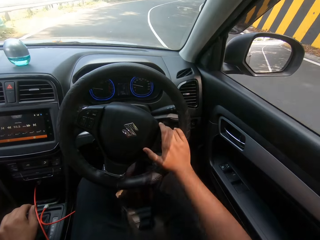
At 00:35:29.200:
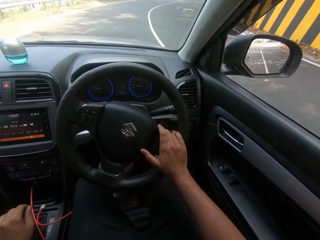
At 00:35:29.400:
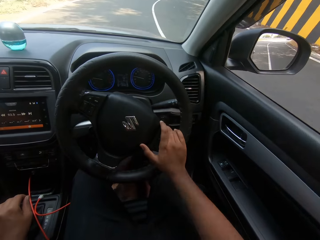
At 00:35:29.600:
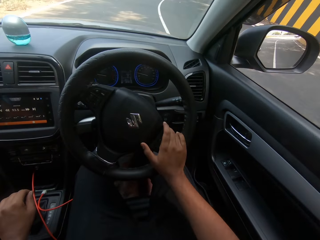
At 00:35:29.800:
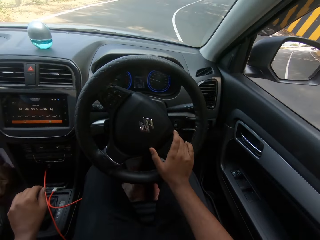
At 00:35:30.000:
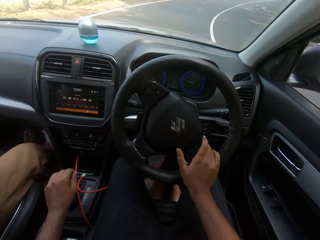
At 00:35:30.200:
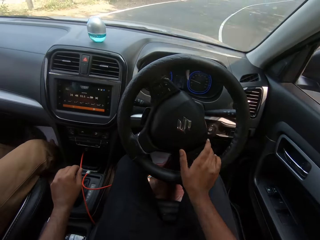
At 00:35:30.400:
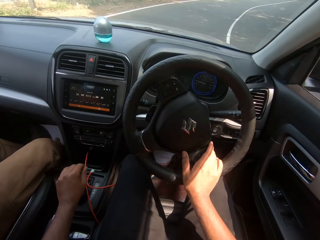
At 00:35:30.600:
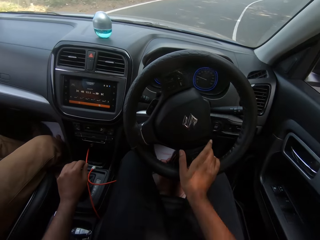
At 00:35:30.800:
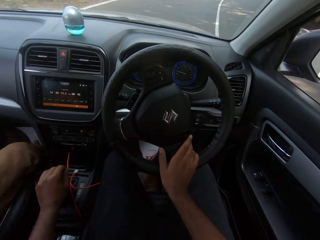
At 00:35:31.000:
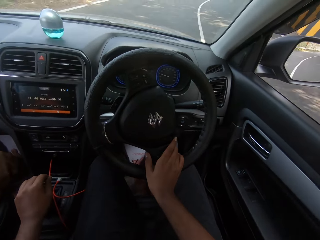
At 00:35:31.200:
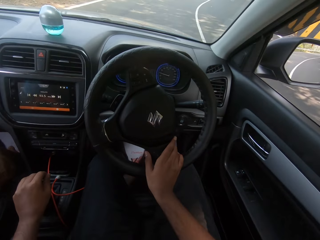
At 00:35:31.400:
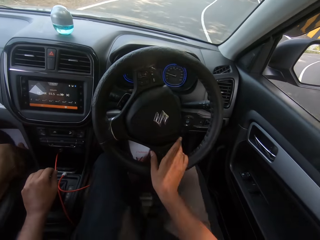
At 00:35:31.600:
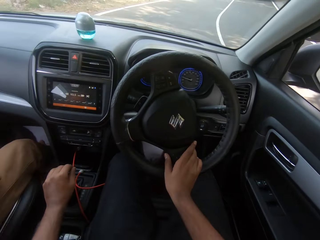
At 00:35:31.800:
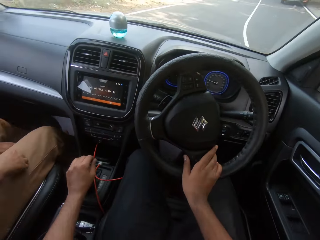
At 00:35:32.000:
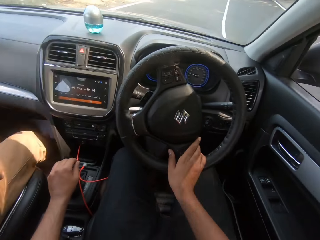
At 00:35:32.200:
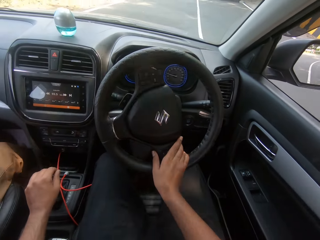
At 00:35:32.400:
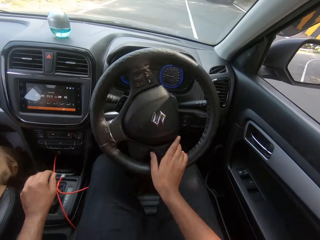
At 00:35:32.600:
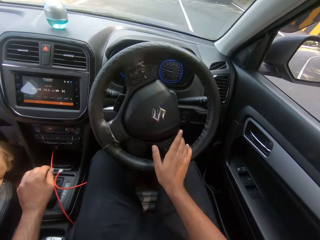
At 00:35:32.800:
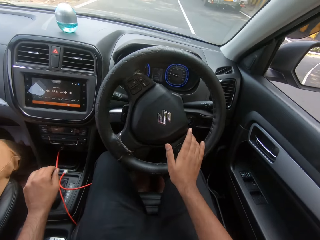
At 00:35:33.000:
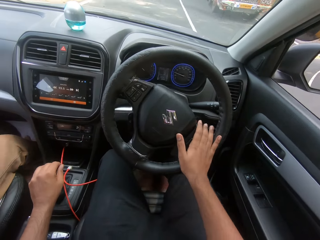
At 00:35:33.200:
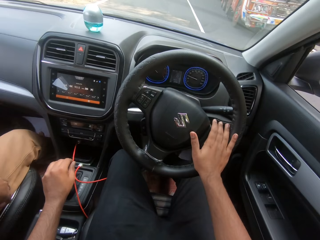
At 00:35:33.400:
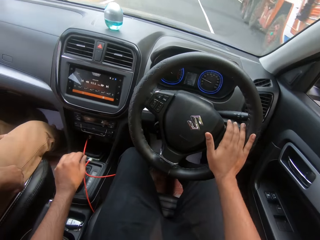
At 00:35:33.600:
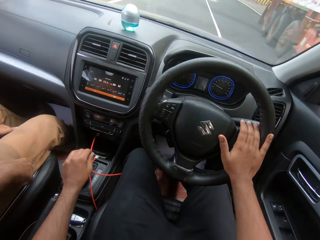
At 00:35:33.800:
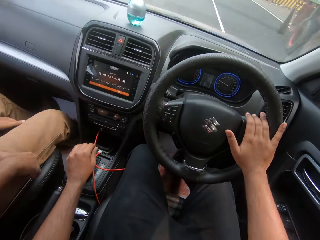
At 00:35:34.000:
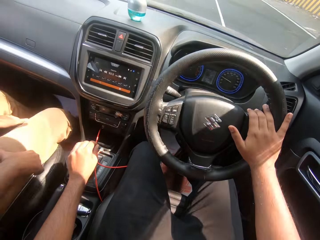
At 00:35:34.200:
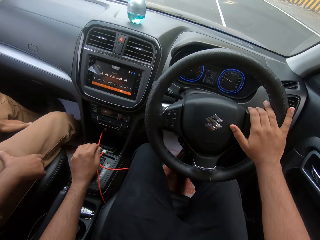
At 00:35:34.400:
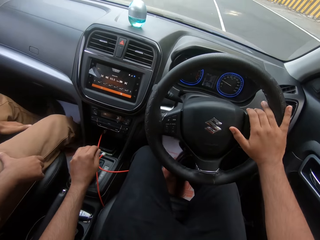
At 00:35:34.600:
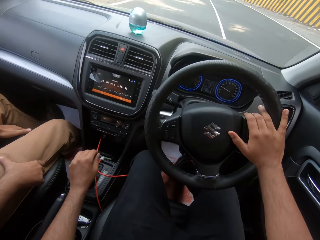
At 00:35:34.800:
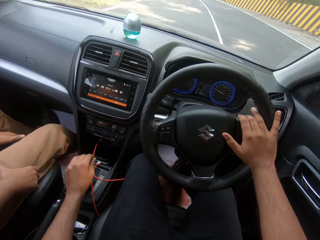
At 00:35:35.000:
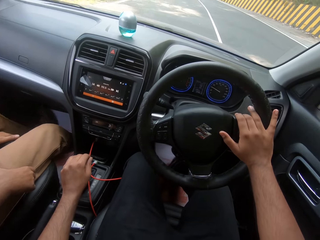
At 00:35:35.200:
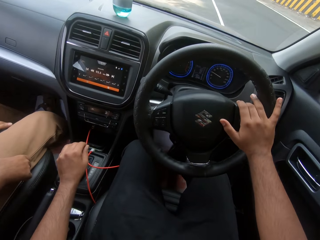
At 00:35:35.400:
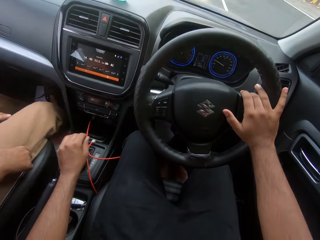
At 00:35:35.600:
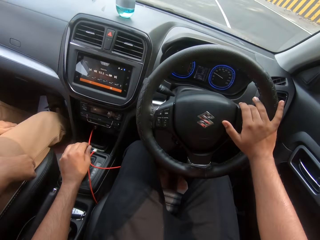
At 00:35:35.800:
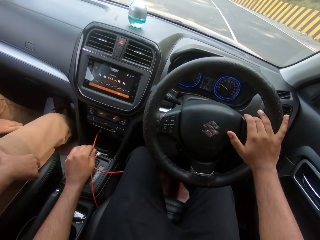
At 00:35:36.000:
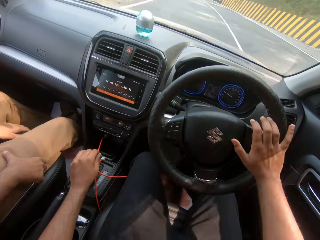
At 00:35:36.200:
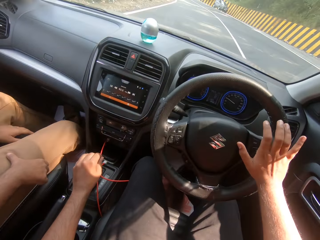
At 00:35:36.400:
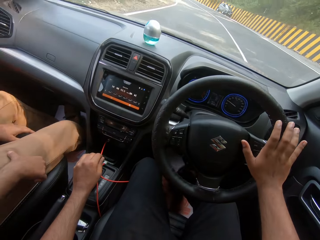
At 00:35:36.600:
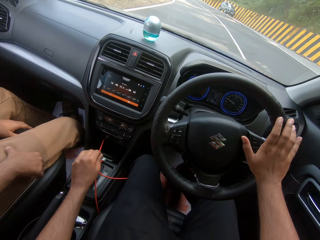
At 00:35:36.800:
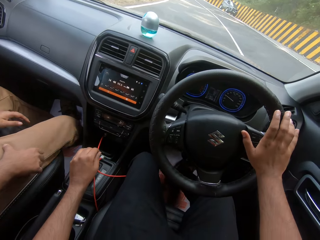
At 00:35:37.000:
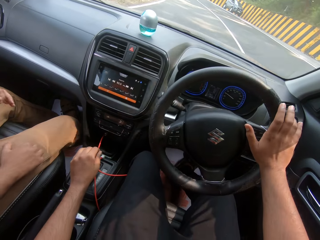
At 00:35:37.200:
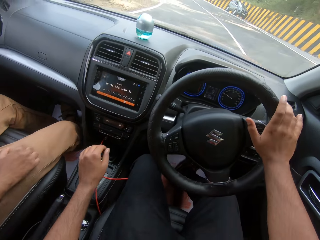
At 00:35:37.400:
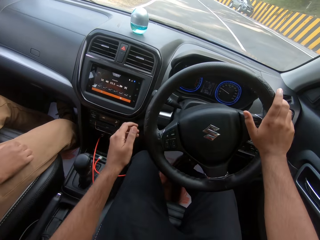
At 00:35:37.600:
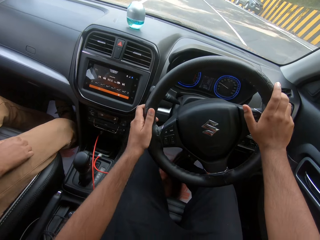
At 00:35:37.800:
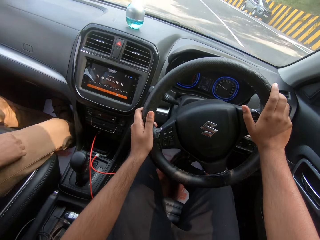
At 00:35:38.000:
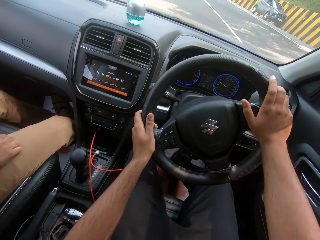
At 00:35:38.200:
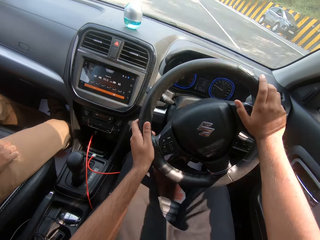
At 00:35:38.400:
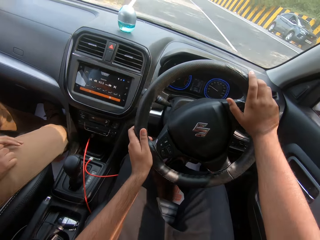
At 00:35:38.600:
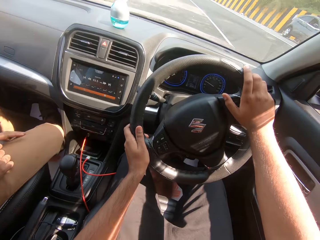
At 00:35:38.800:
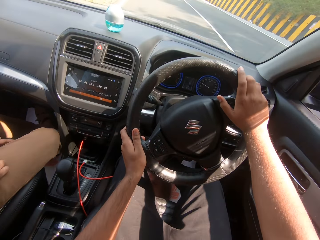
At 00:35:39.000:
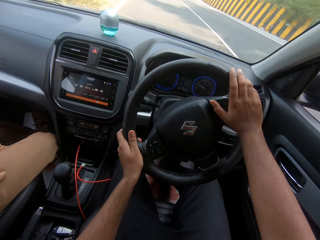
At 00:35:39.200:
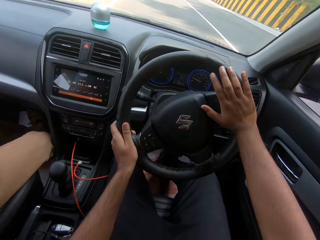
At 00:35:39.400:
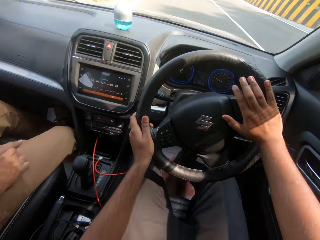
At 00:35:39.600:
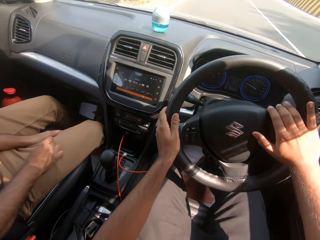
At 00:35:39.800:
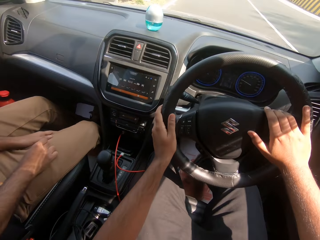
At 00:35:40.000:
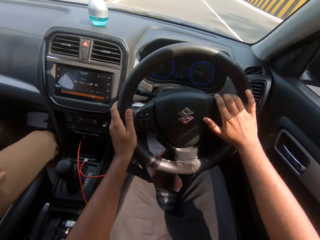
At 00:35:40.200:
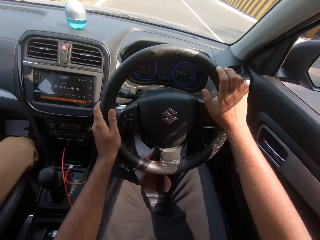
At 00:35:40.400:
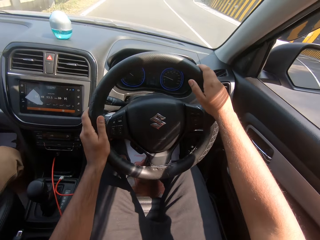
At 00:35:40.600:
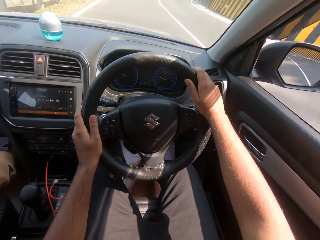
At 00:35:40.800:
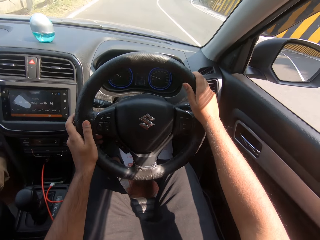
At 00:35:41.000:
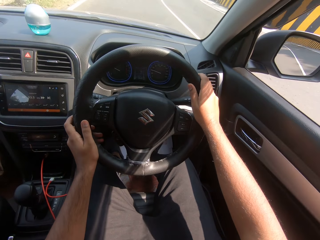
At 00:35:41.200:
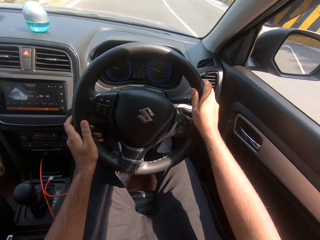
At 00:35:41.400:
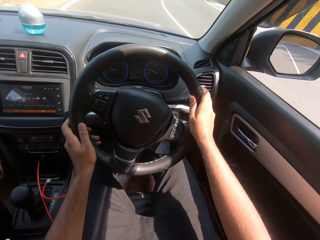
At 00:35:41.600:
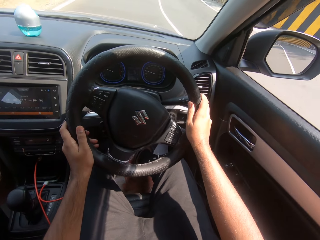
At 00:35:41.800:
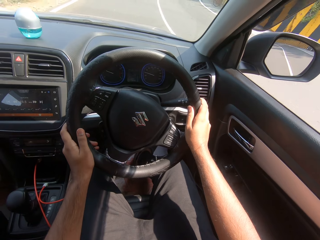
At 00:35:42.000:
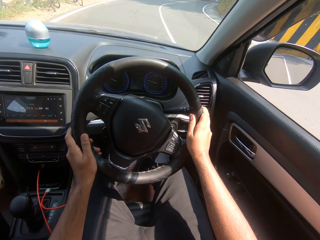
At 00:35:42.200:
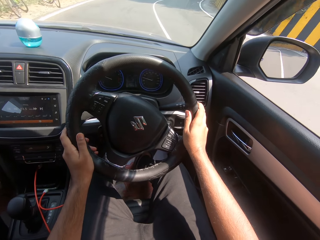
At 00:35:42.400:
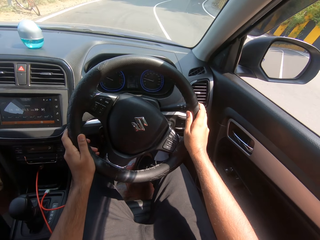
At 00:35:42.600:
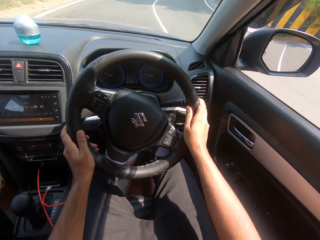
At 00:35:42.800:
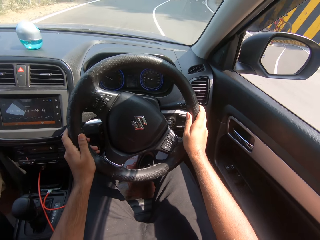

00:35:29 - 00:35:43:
The camera wearer turns right on the road. They turn the car steering with both hands. They drive the car on the expressway with both hands on the steering.

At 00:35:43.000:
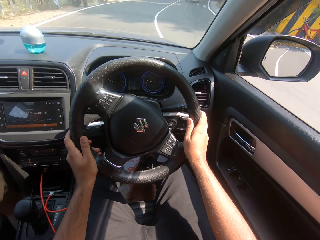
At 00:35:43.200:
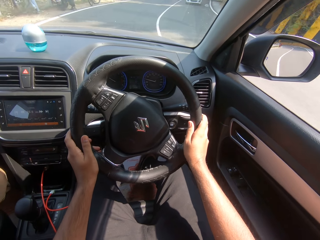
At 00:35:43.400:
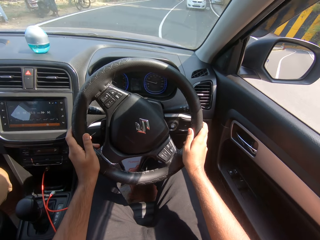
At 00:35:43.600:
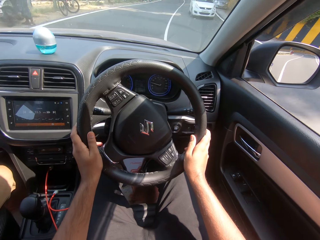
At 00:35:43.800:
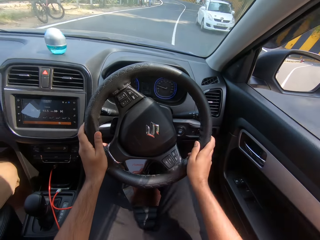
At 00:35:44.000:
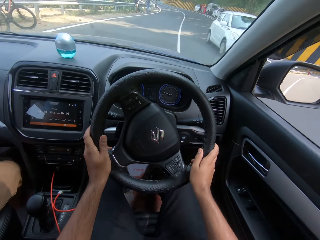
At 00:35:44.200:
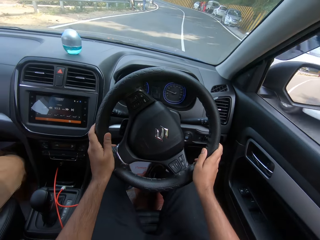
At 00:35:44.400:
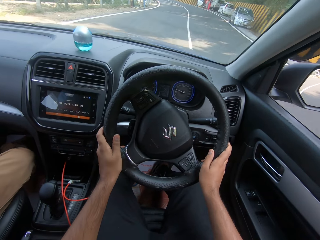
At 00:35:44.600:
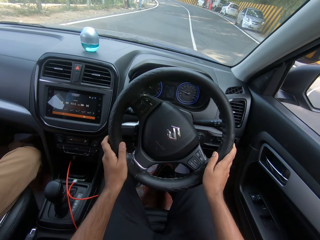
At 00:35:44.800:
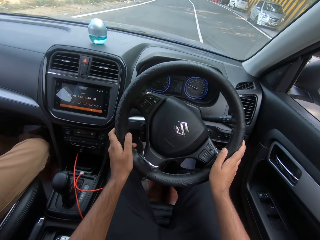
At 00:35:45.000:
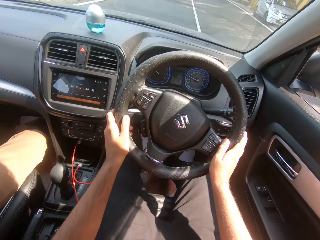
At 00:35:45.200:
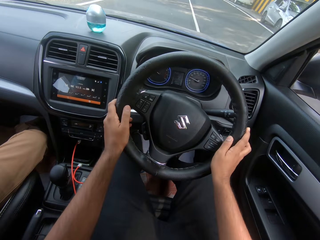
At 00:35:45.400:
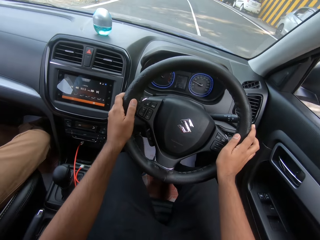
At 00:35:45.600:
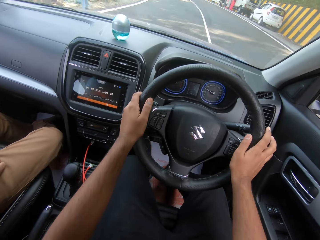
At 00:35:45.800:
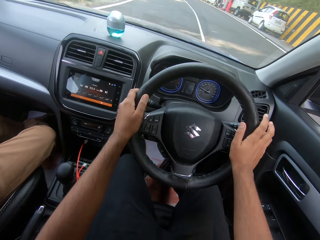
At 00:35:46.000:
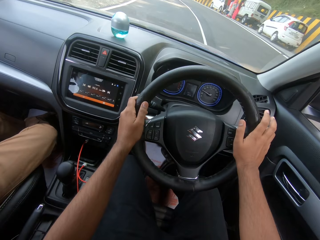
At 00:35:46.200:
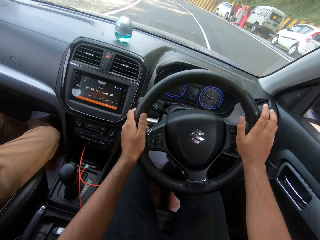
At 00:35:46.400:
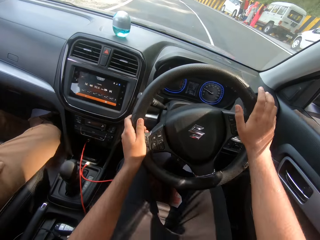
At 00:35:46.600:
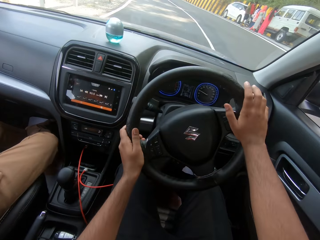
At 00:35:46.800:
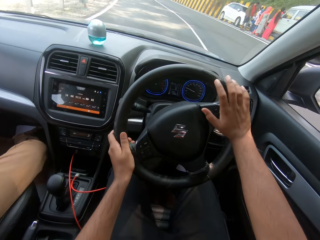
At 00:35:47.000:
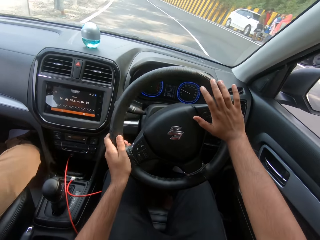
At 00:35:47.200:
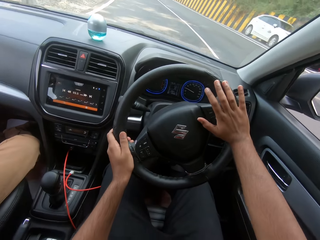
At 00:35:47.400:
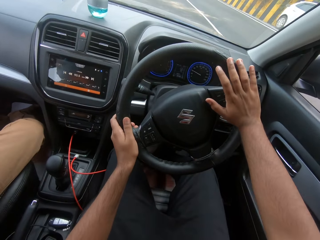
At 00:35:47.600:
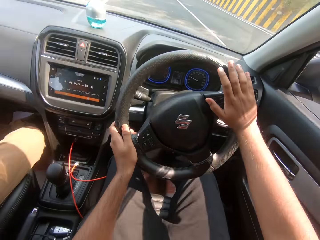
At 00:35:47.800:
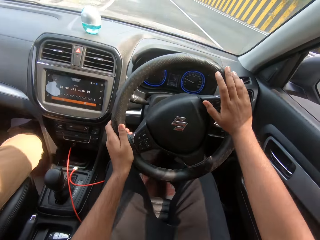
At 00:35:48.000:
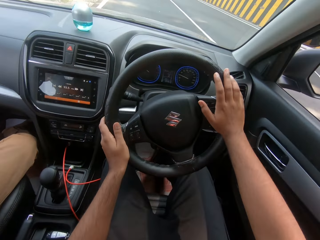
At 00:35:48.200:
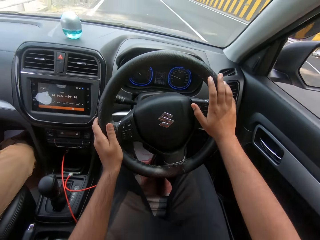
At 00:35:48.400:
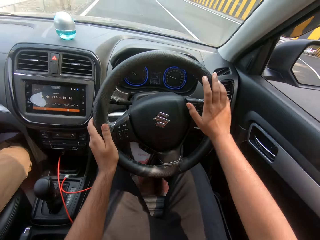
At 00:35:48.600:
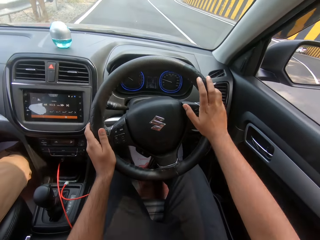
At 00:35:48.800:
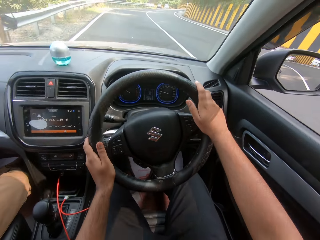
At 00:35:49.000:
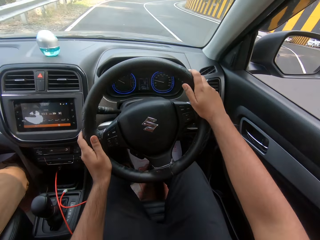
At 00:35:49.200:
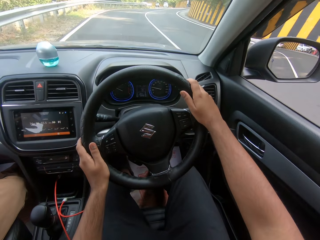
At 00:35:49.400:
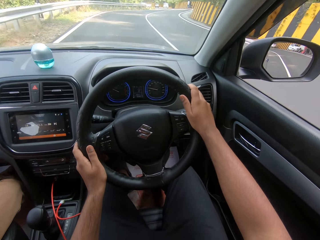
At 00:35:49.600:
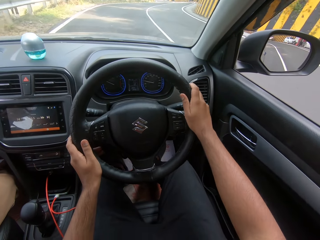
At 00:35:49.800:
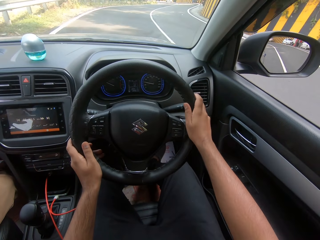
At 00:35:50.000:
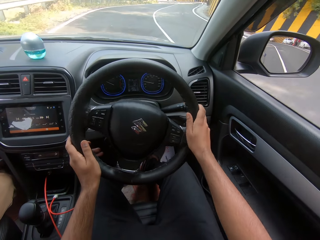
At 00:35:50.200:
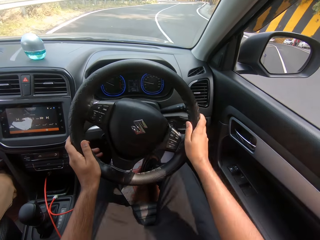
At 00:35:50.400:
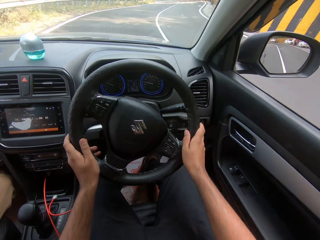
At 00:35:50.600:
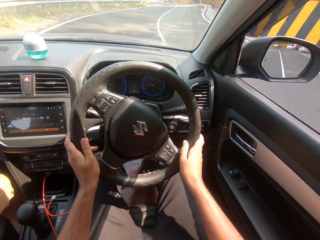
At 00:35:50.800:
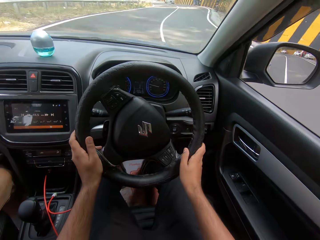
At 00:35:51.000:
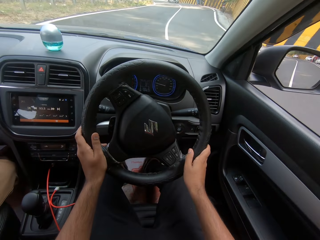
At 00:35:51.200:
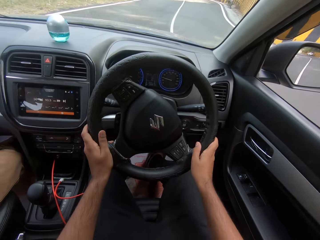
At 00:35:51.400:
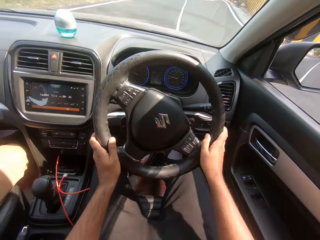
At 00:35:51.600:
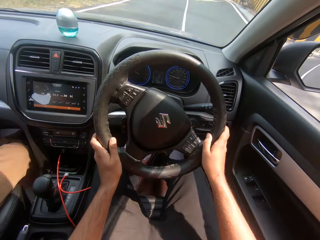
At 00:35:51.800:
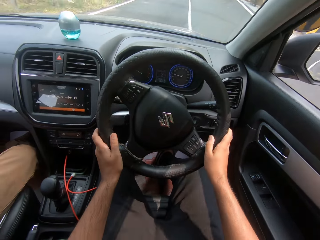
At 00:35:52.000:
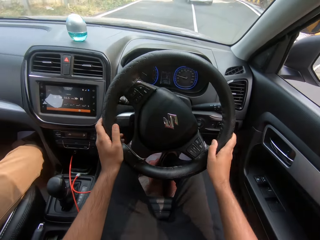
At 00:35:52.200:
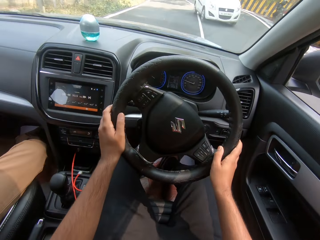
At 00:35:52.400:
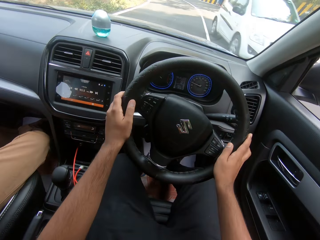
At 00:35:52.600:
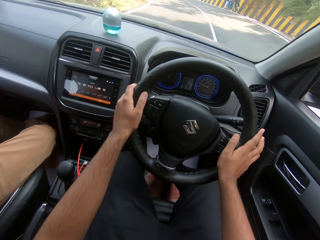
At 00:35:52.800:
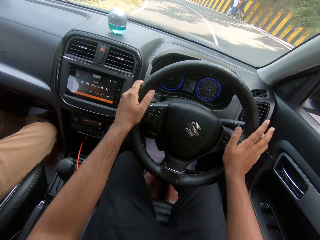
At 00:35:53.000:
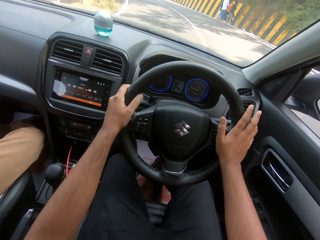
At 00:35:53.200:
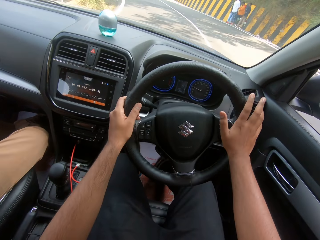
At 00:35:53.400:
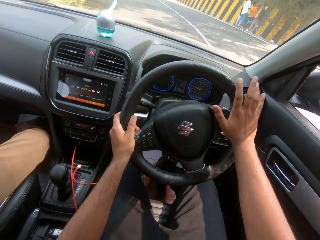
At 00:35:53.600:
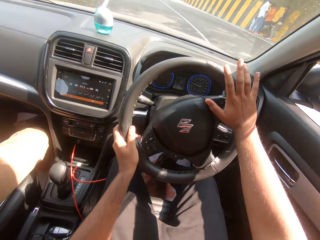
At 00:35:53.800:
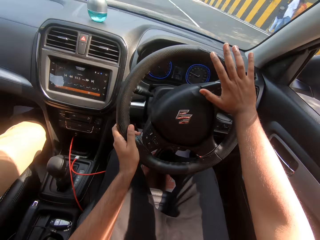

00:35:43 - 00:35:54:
The camera wearer controls the steering wheel.
